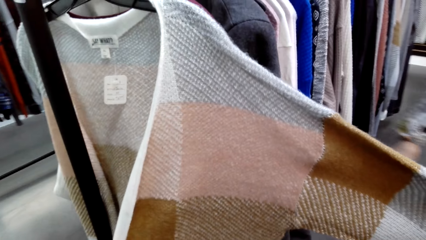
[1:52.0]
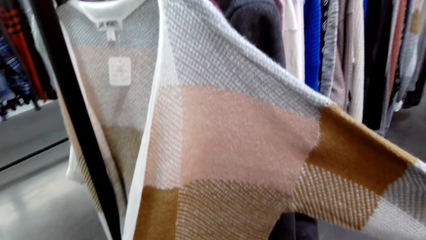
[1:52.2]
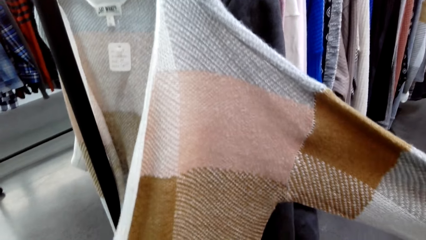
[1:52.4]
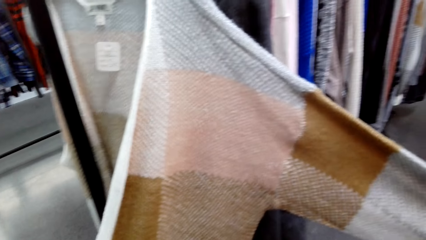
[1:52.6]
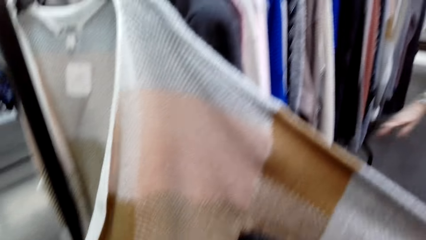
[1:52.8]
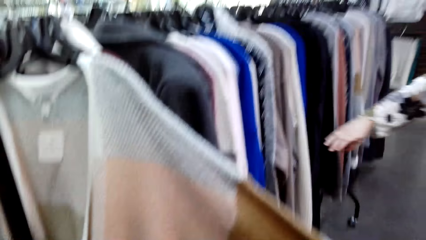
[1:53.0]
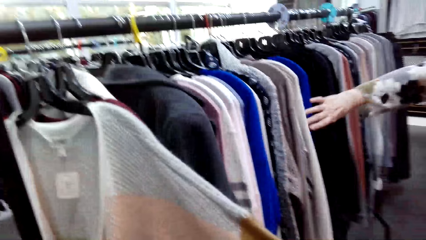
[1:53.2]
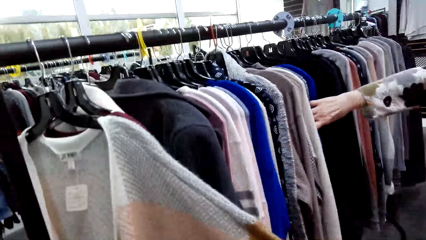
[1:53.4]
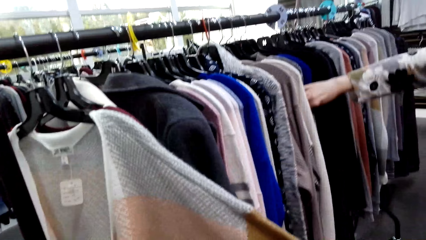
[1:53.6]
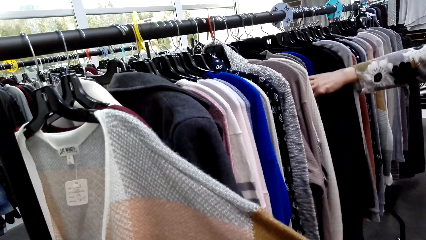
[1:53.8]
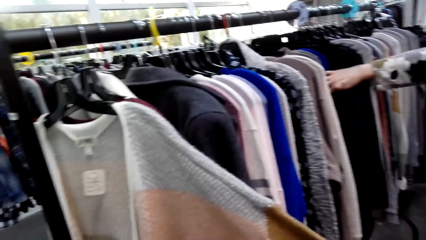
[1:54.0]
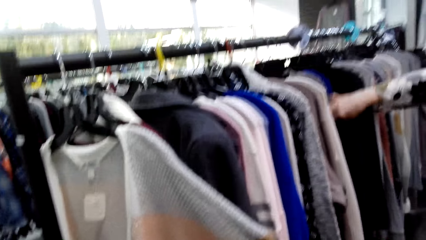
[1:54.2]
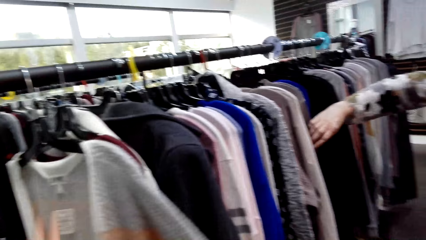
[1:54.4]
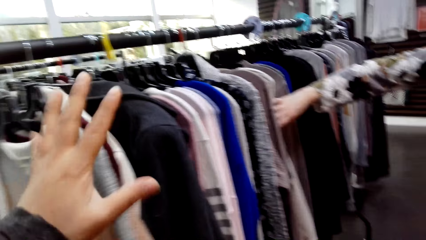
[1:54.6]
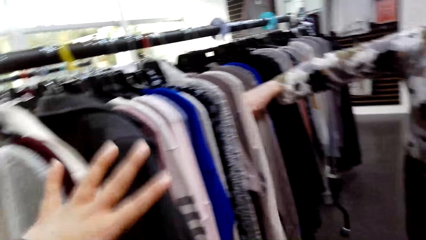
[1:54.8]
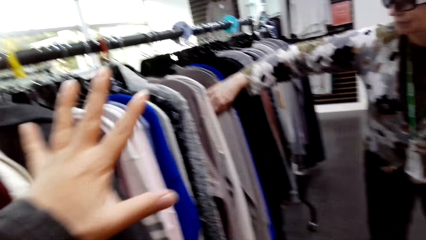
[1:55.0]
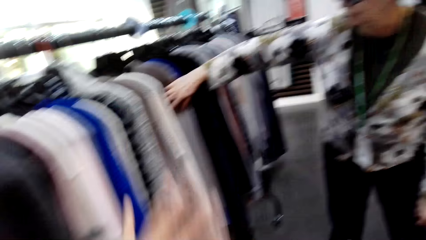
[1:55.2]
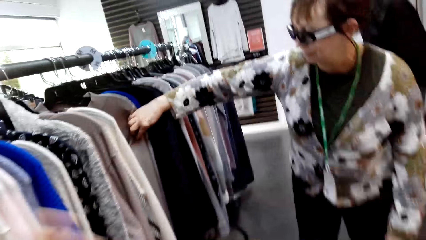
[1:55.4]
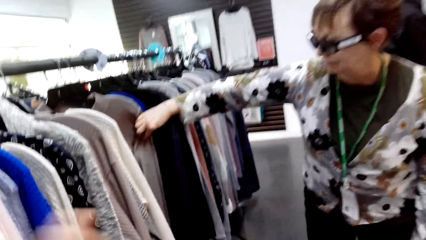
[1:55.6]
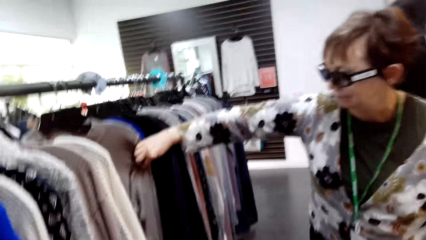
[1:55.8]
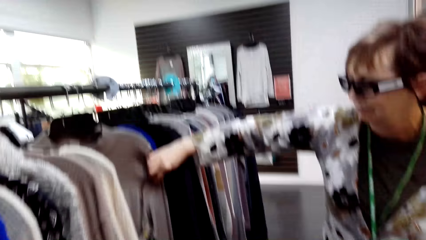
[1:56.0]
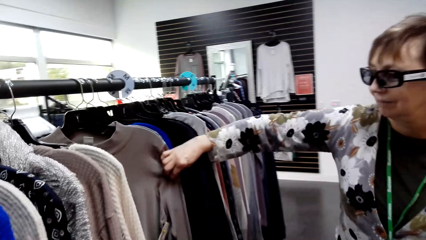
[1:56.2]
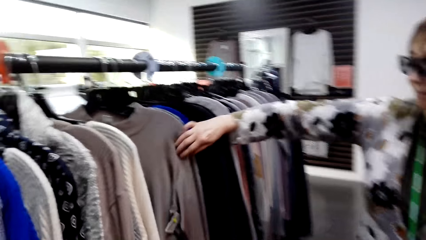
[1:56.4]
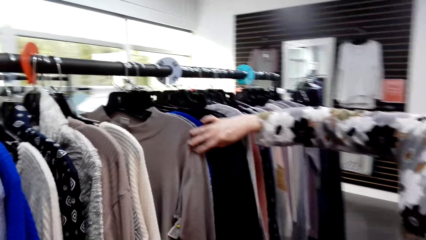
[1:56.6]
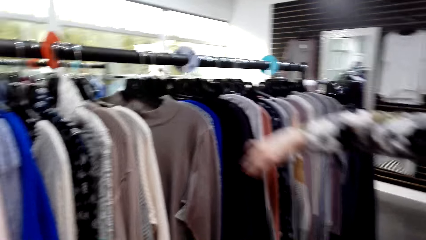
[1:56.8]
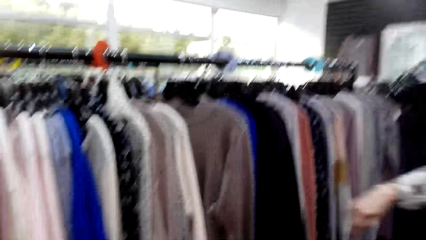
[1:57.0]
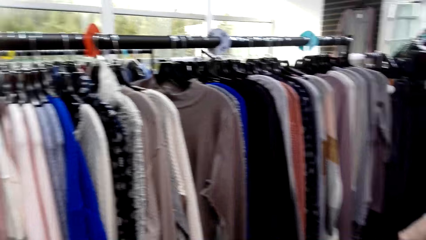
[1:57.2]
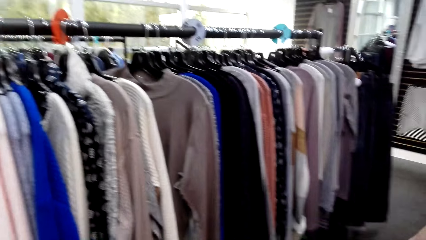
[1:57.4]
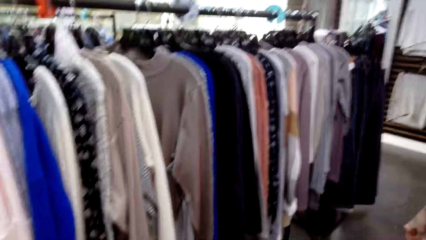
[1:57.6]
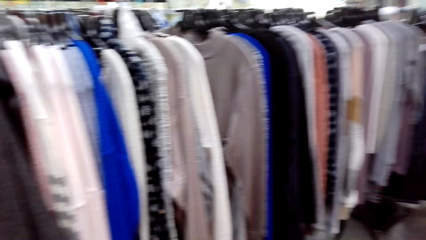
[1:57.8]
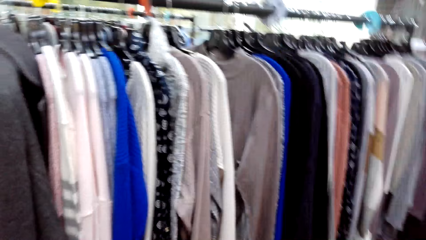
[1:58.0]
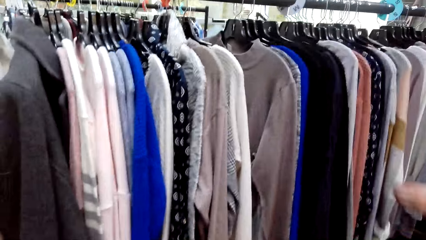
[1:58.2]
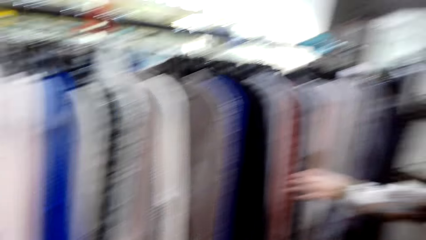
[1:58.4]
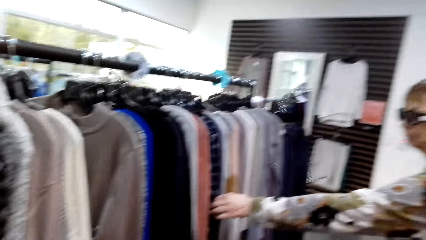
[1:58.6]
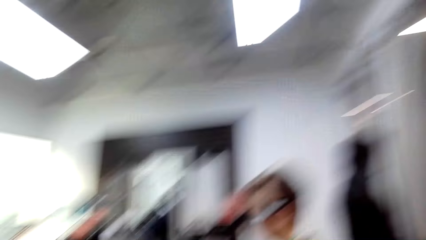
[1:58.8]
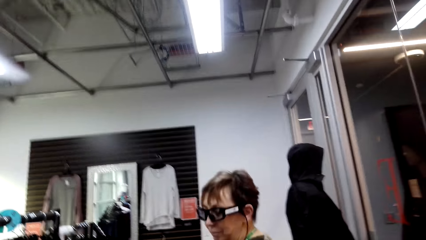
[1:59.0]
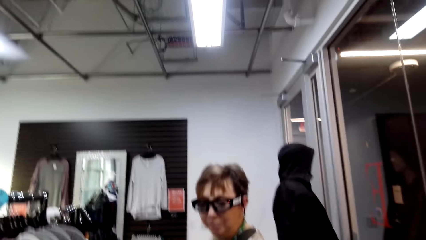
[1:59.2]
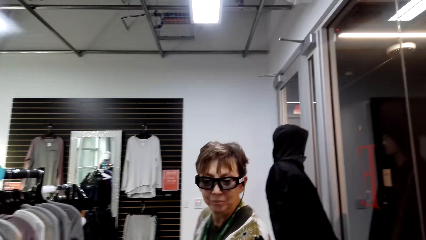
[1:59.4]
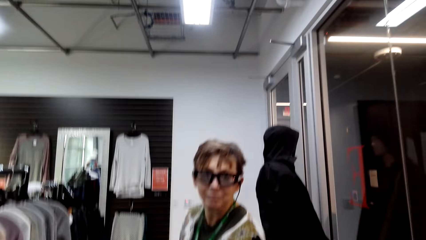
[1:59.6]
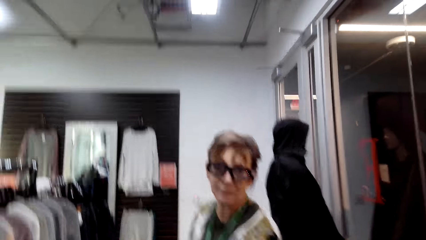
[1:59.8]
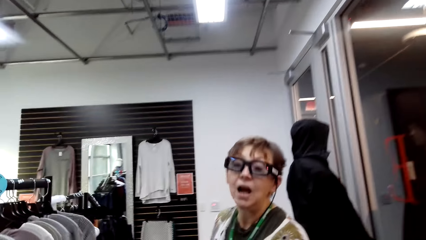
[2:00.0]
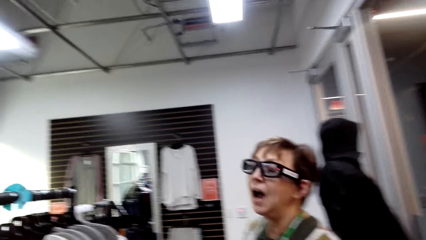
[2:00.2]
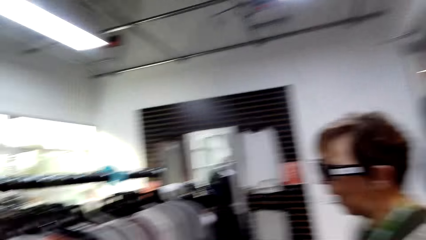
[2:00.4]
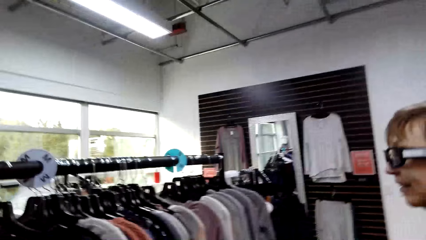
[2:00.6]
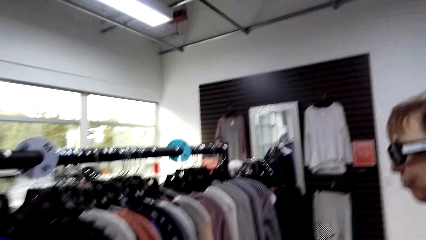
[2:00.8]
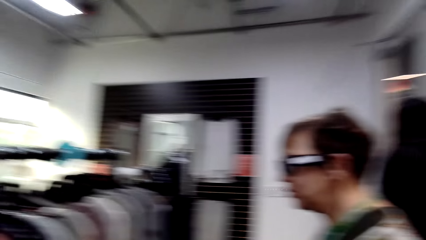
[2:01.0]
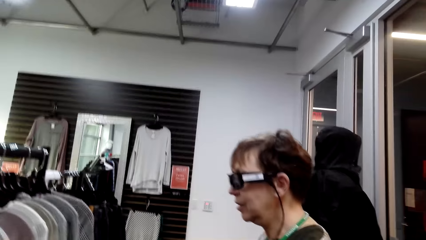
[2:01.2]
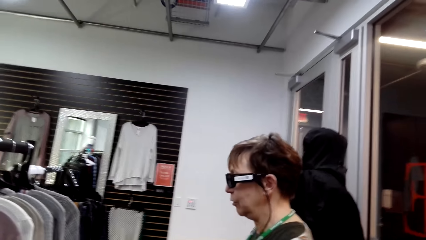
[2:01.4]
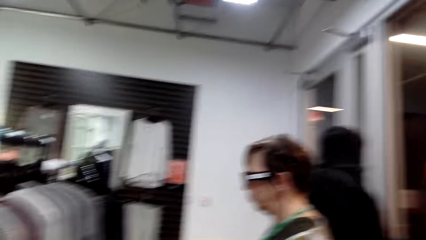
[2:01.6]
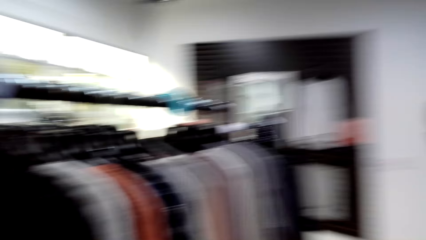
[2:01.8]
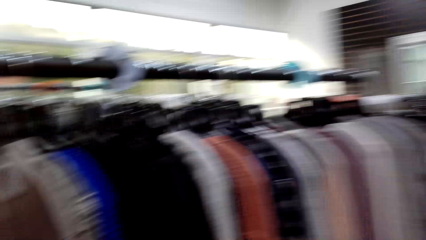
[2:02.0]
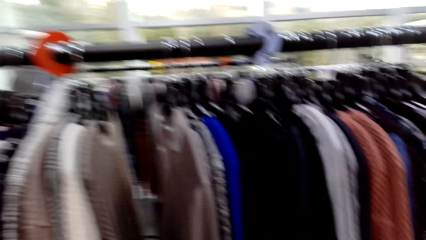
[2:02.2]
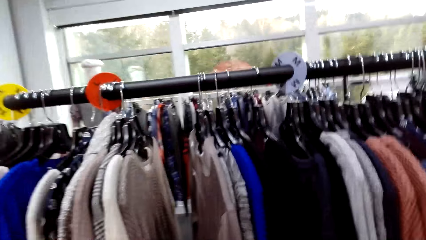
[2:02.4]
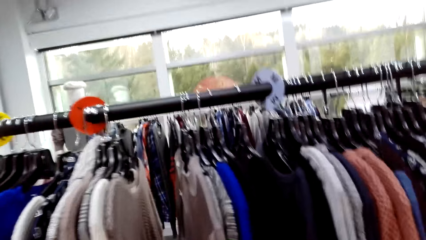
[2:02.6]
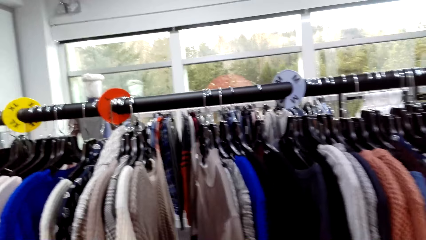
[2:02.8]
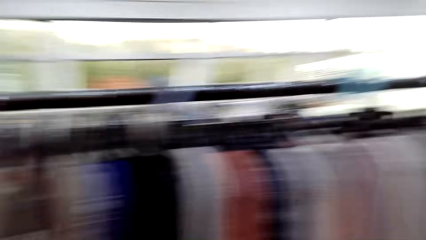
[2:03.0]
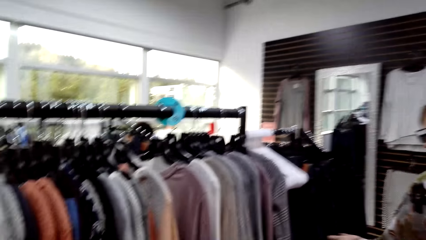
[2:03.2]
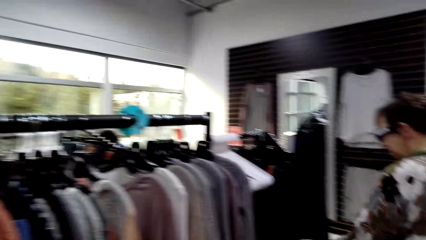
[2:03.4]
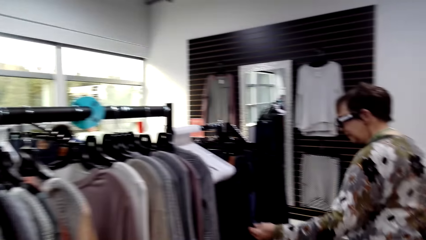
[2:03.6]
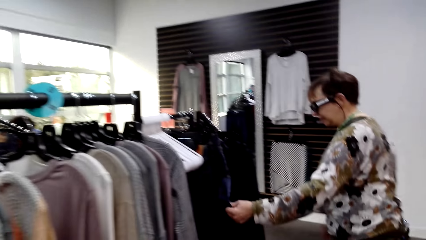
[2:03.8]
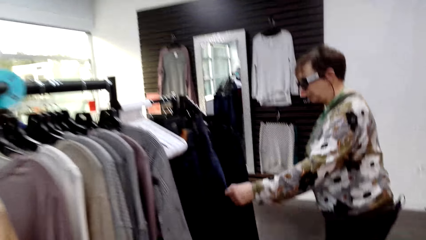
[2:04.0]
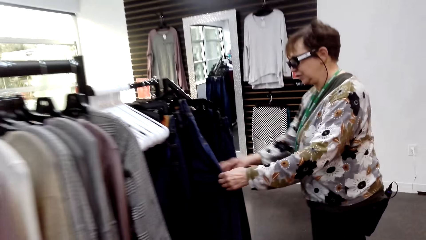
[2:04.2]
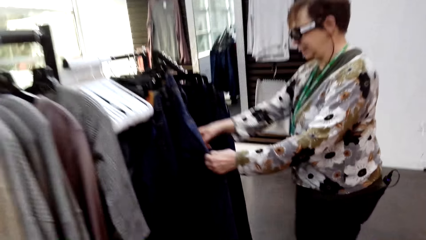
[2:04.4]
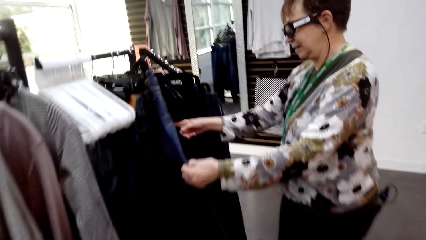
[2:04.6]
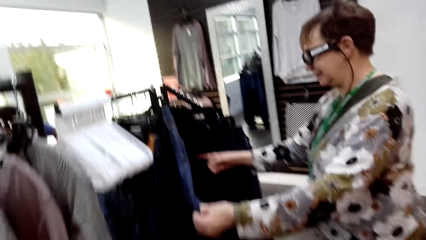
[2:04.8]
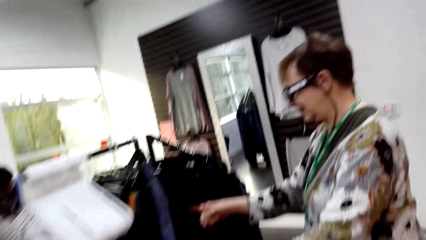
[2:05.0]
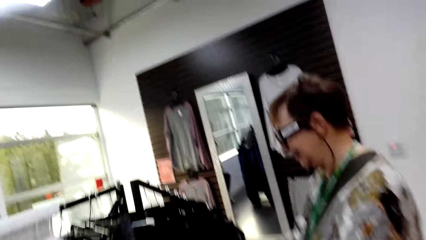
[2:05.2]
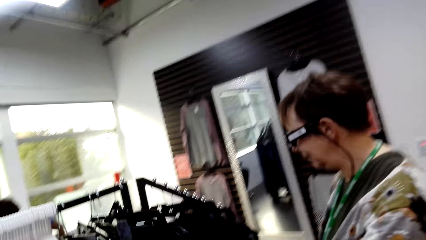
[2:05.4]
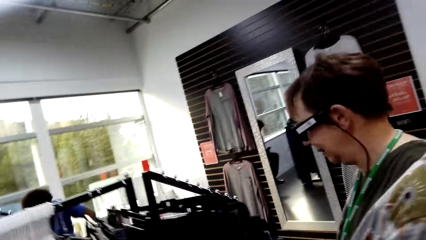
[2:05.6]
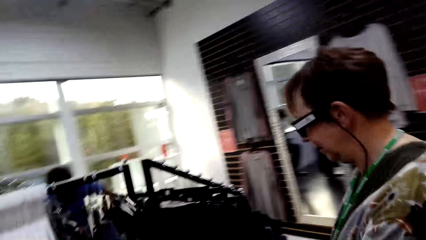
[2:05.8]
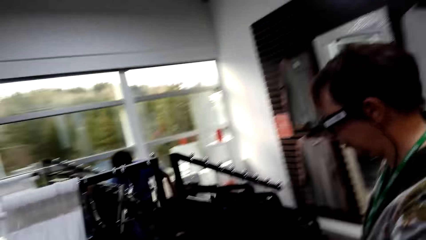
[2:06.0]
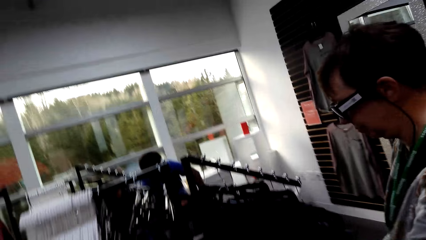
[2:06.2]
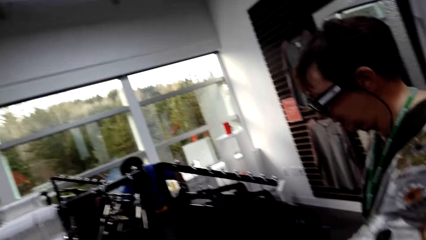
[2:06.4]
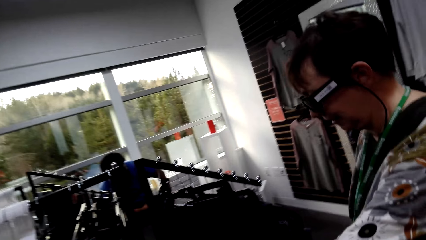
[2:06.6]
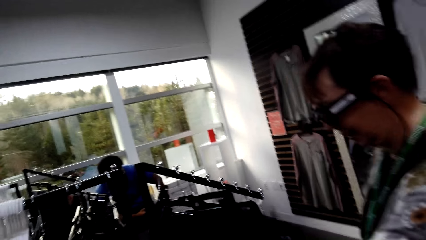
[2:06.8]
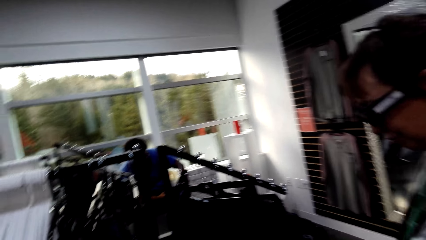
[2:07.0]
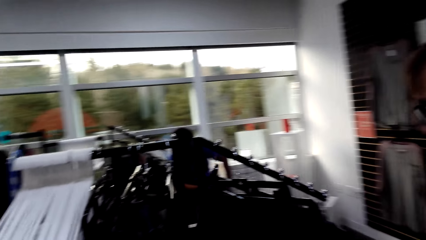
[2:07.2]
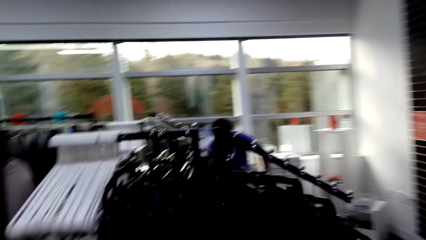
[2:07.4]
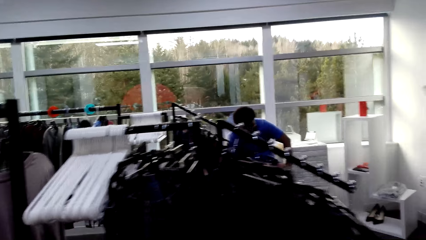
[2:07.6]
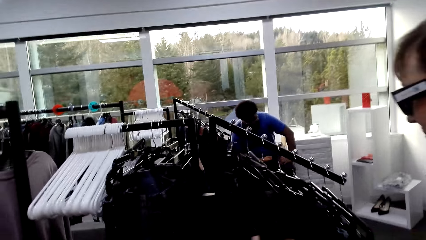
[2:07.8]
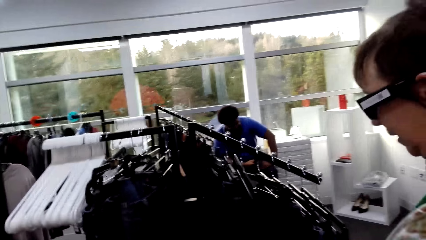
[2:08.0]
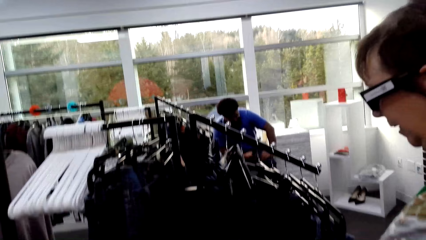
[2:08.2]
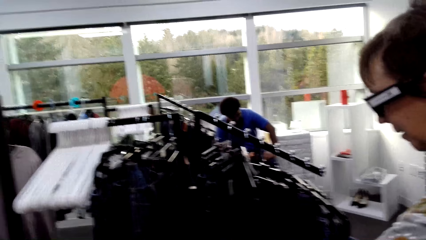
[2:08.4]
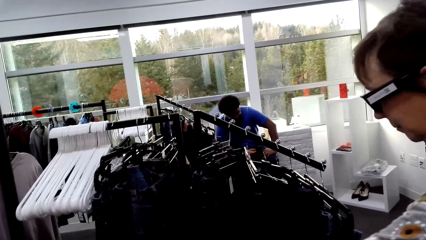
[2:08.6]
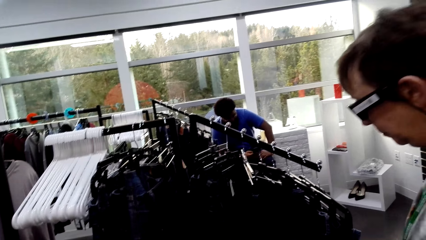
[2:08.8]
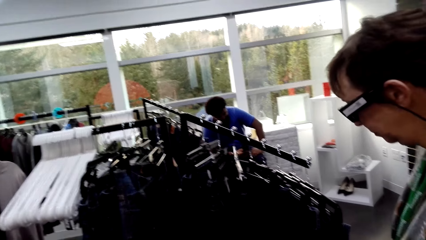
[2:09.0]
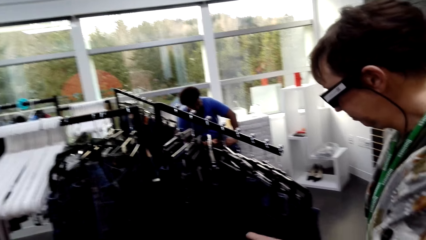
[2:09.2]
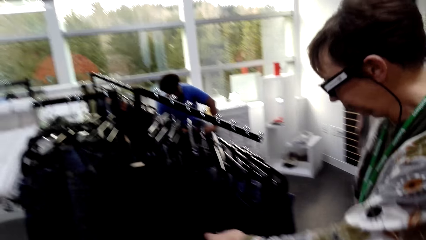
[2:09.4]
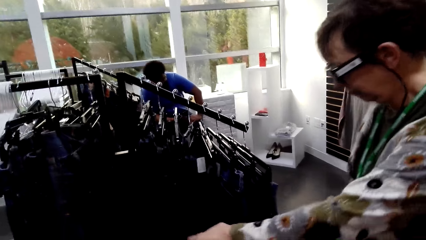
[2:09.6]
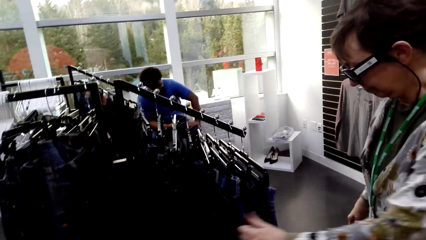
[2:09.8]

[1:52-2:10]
The camera wearer looks at a waterfall sweater and touches apparel. A lady touches apparel. The camera wearer moves a hand. The lady touches apparel. The camera wearer moves around. The lady touches apparel, holds apparel, and touches apparel.
